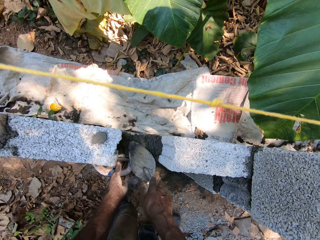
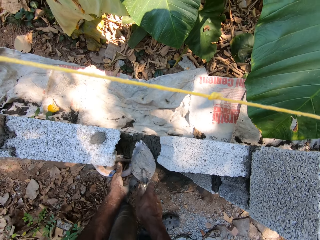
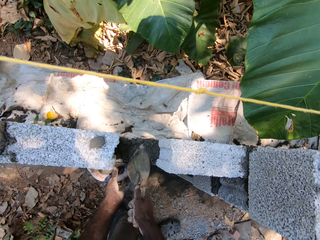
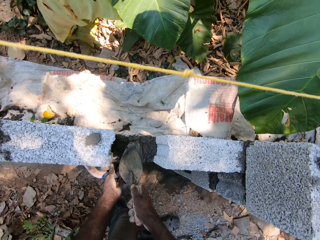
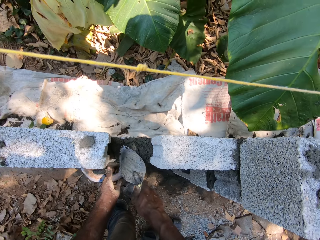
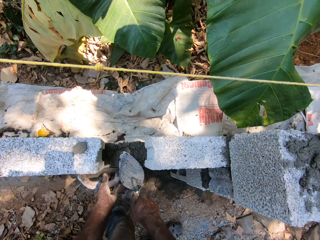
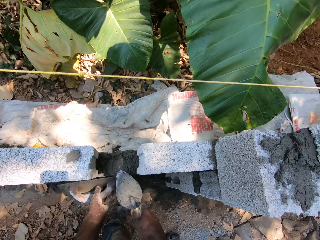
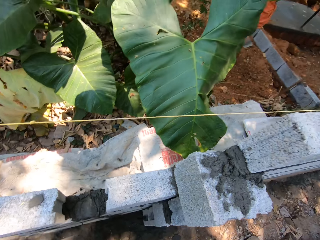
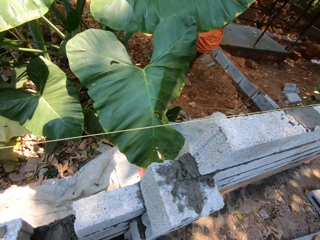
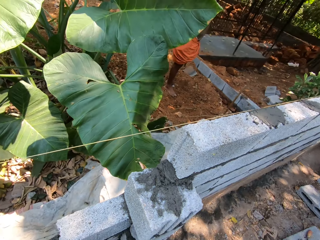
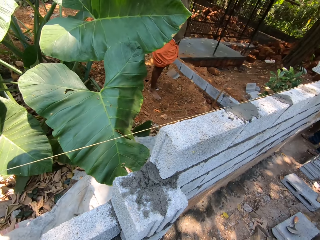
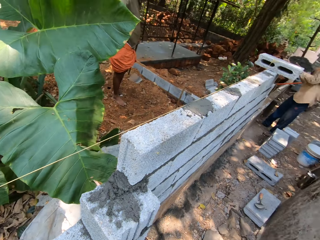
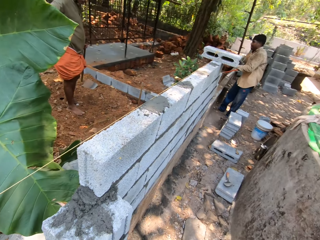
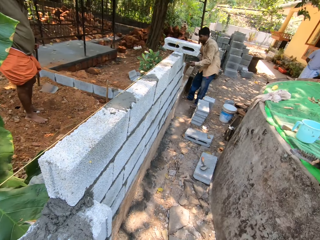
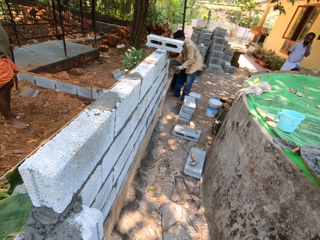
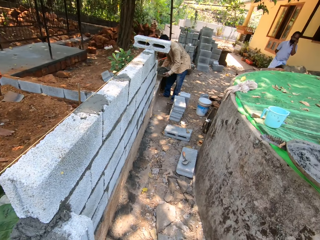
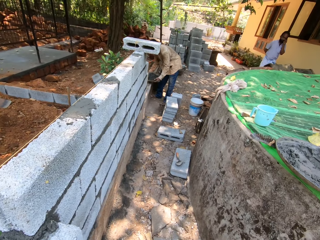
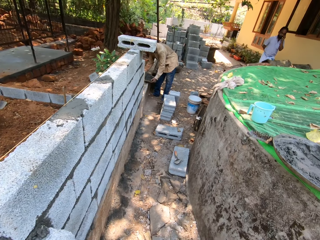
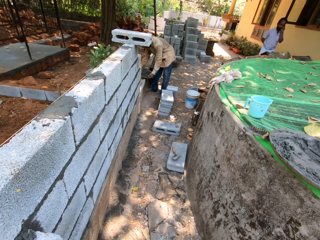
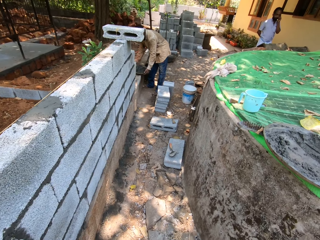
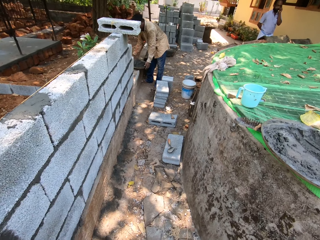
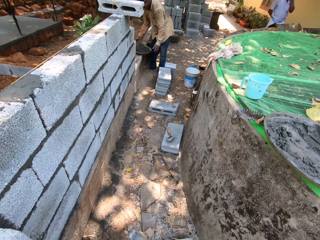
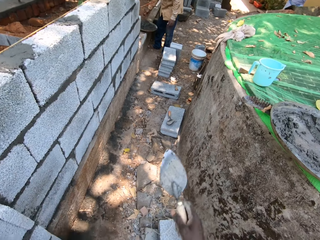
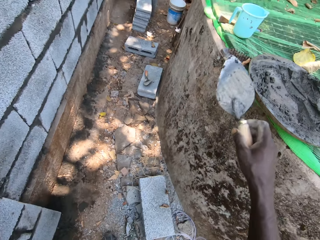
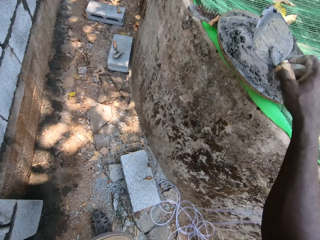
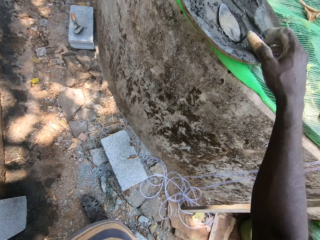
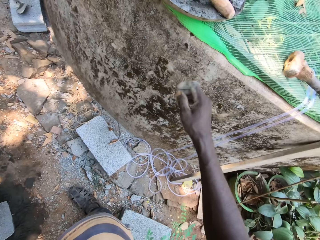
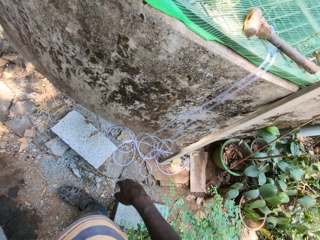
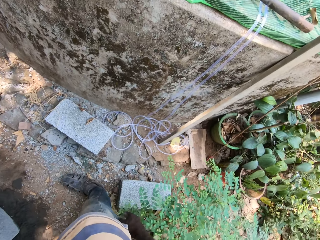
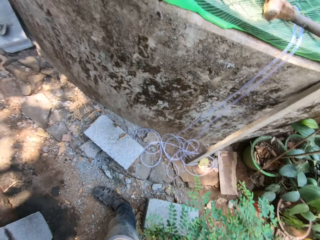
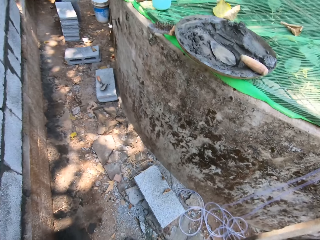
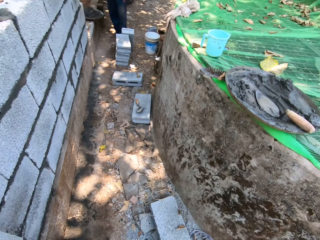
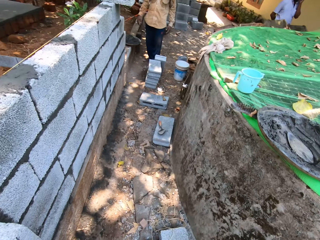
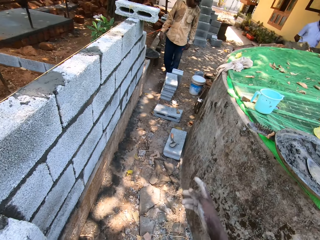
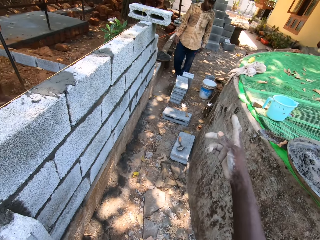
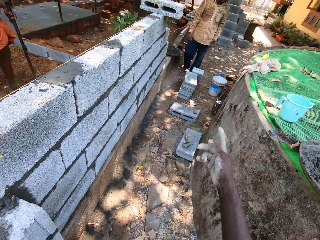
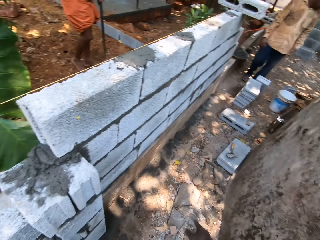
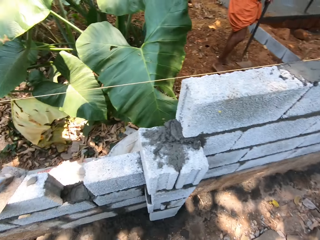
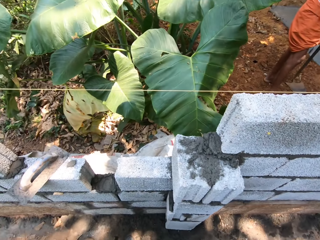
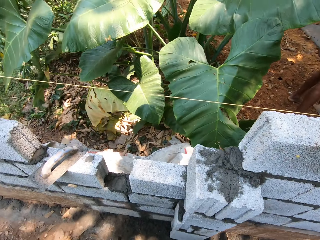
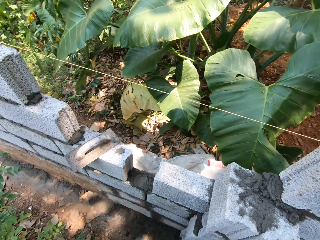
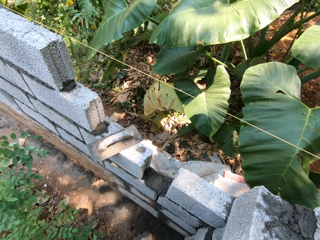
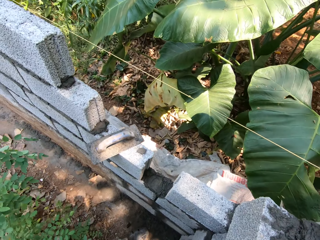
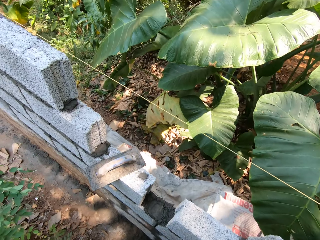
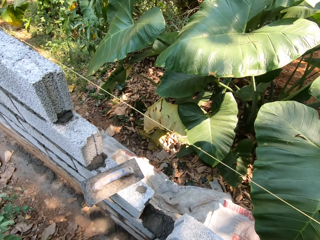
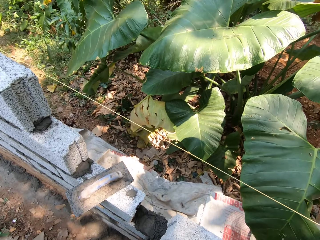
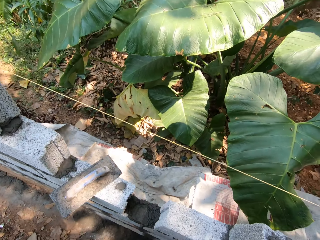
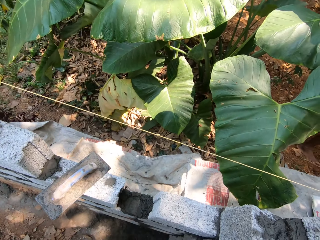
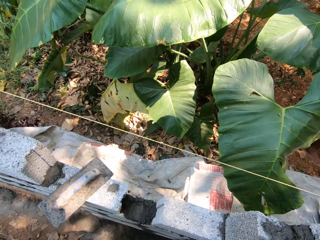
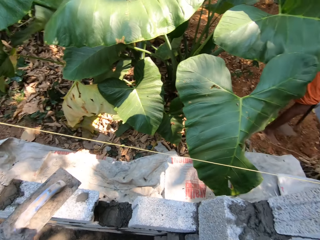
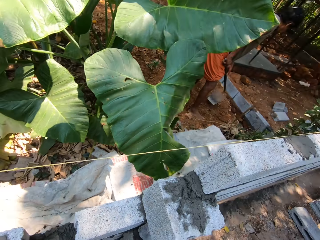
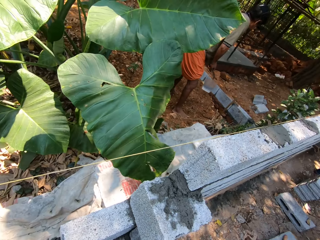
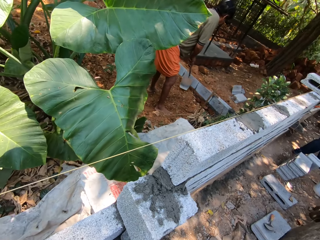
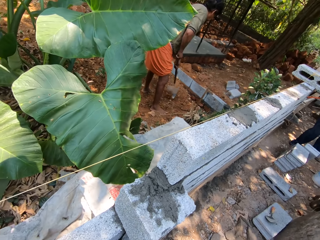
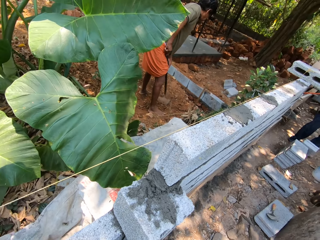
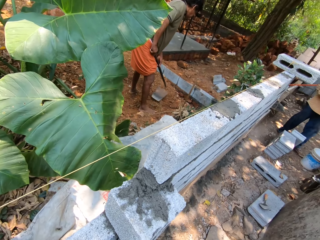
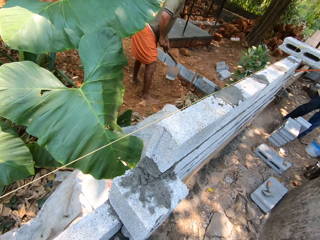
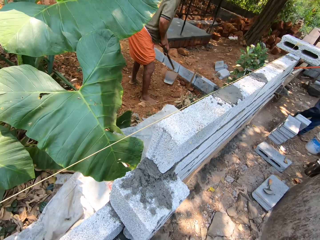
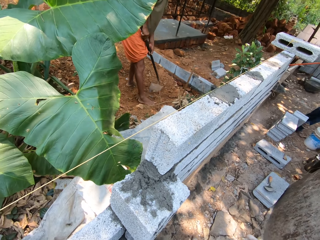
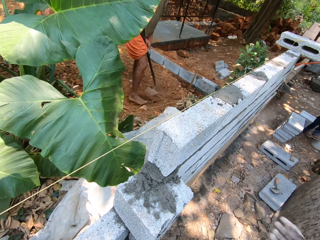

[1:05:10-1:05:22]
The camera wearer interacts with a man. He puts the cement on the construction plate. He drops the trowel in the head pan with his right hand.

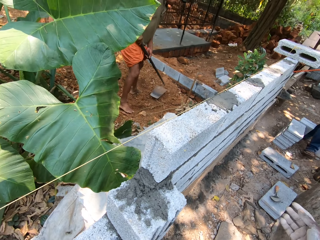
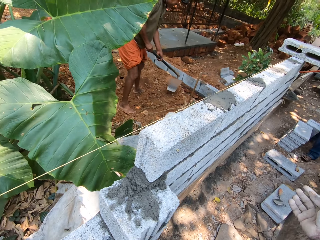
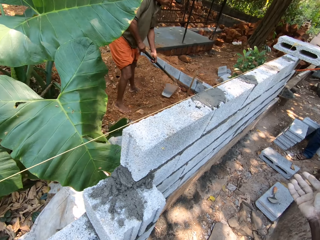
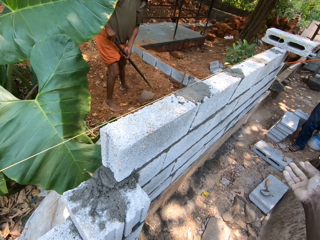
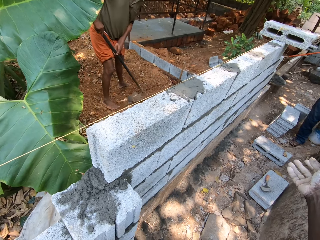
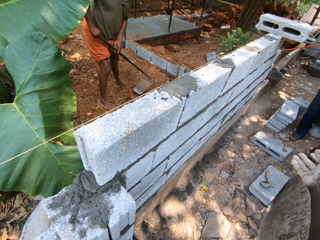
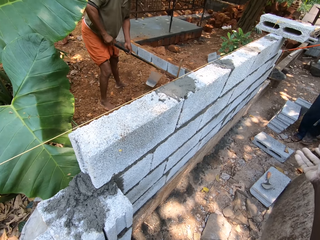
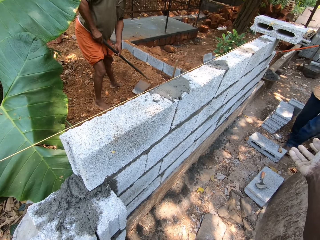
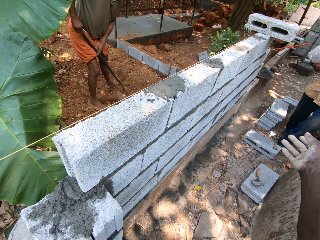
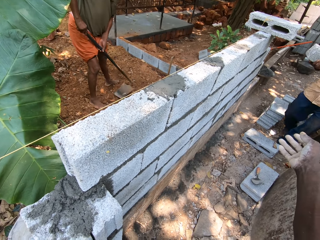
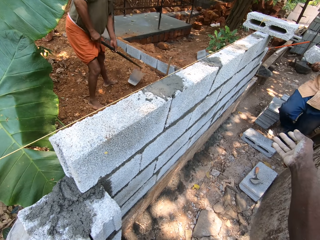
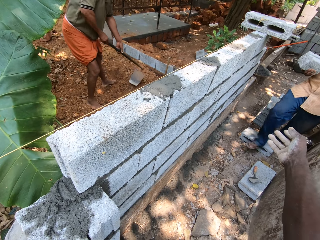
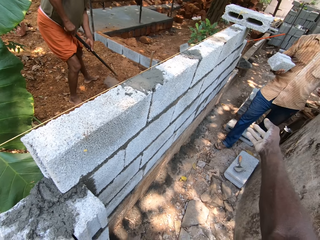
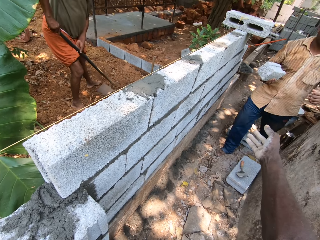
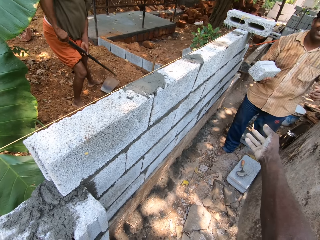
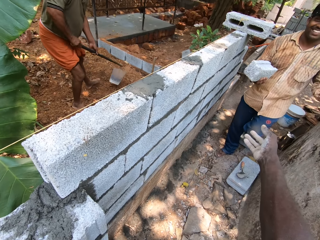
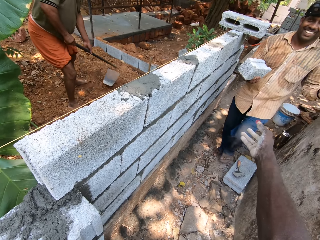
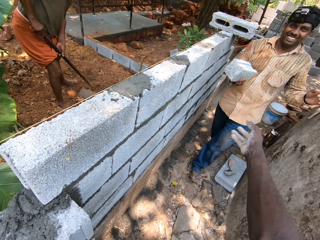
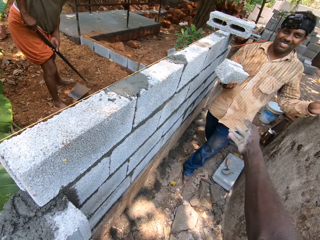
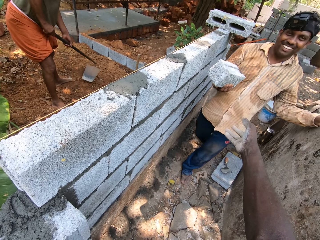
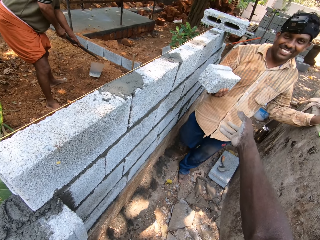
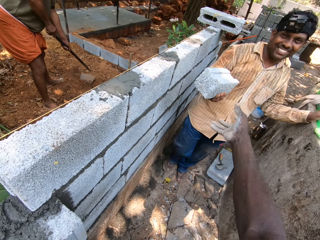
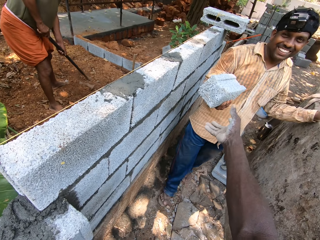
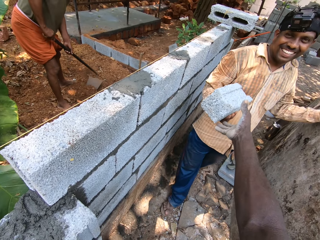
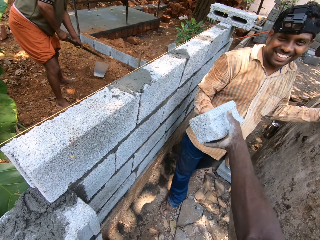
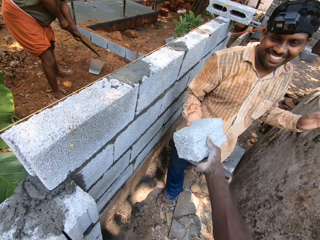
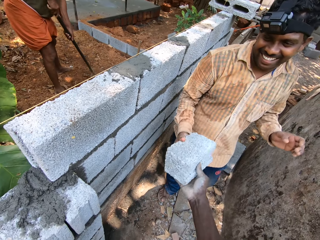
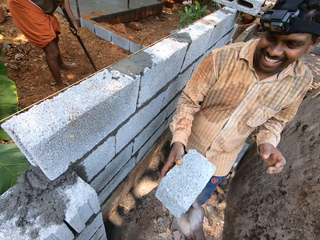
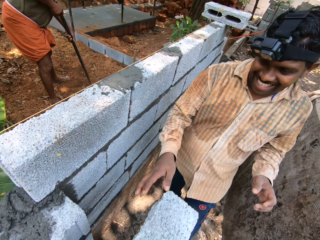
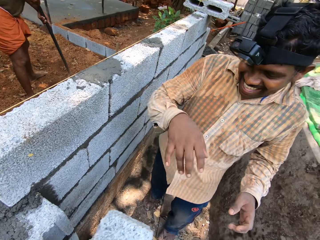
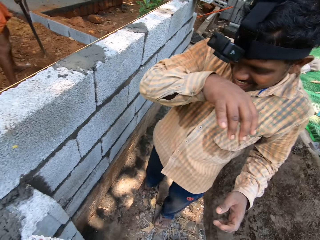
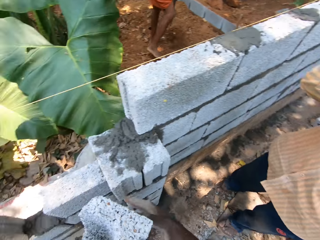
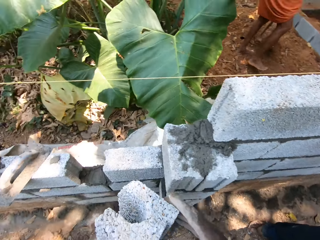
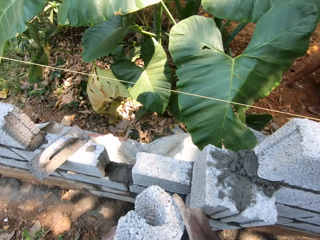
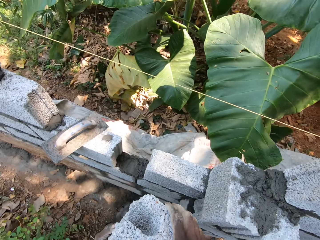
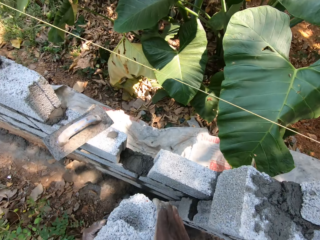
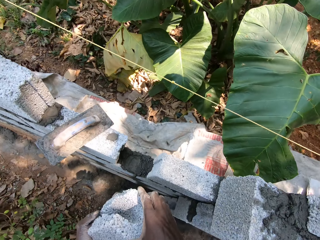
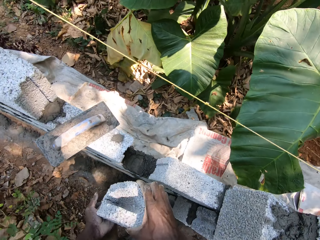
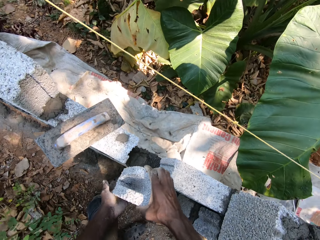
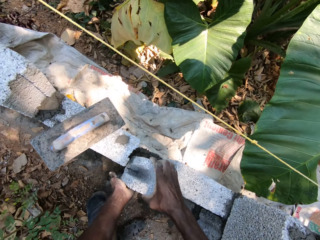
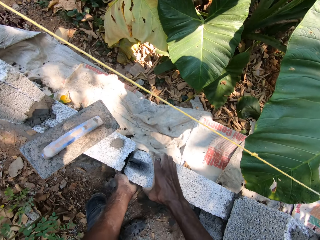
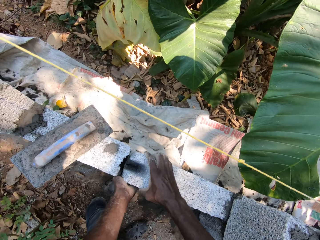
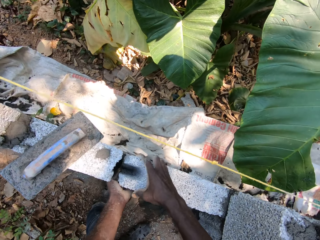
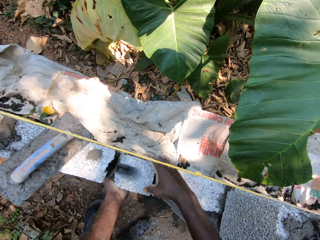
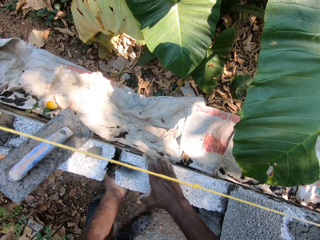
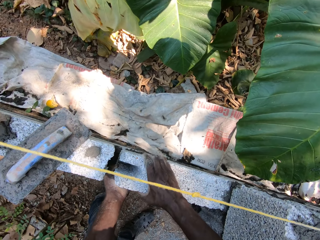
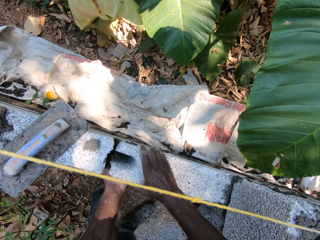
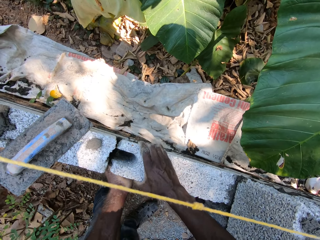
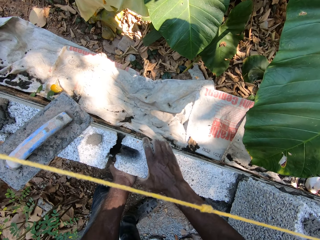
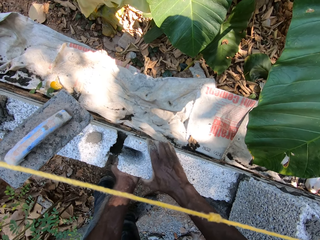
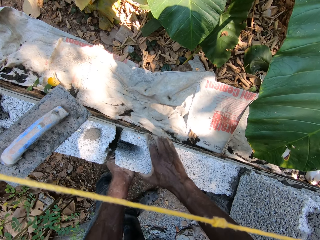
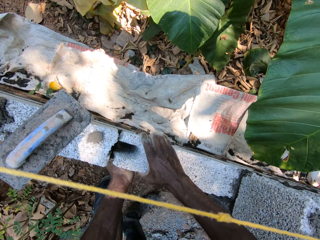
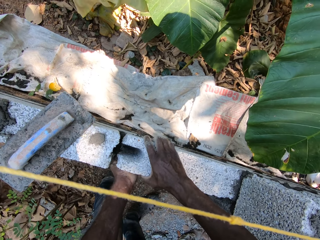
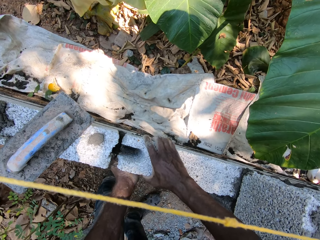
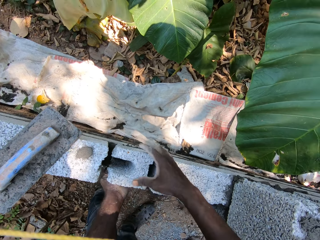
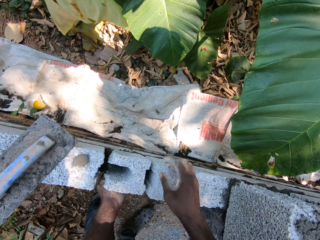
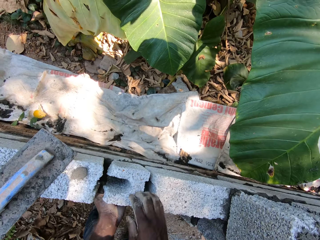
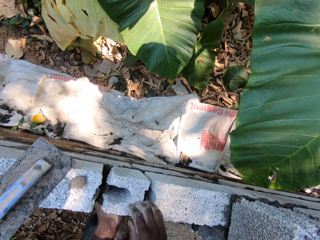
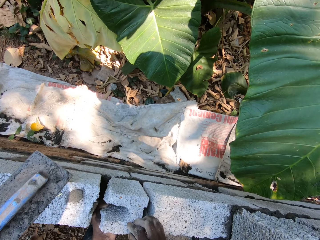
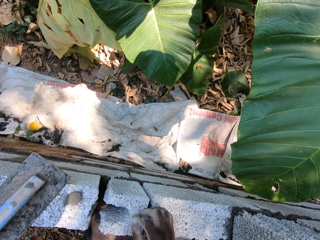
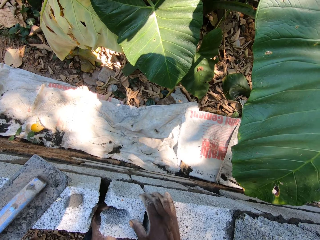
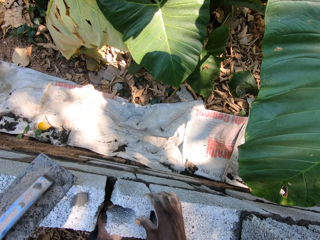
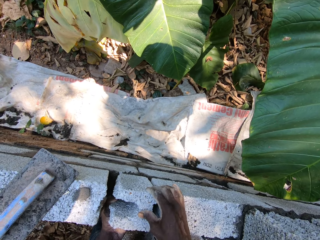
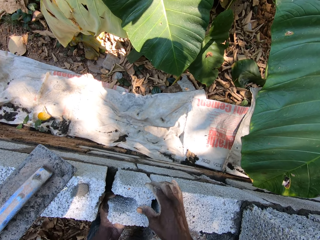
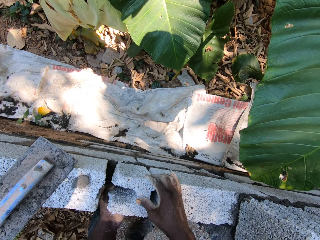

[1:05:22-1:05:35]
The man hands a block to the camera wearer with his right hand. The camera wearer takes the block from the man with his right hand. He sets the block on top of the cement on the fence with both hands.
